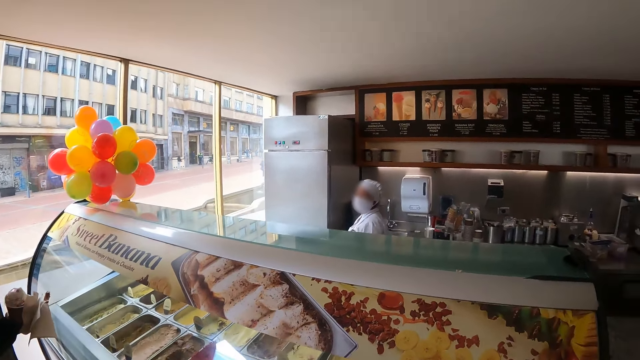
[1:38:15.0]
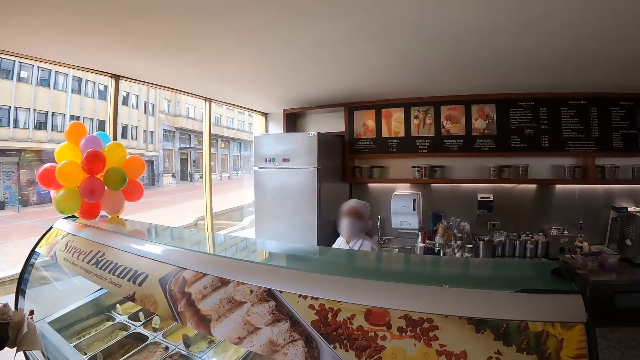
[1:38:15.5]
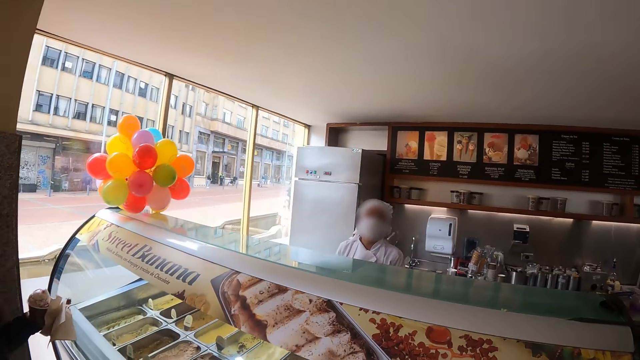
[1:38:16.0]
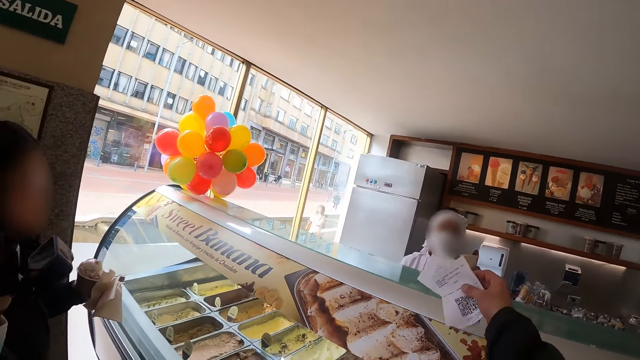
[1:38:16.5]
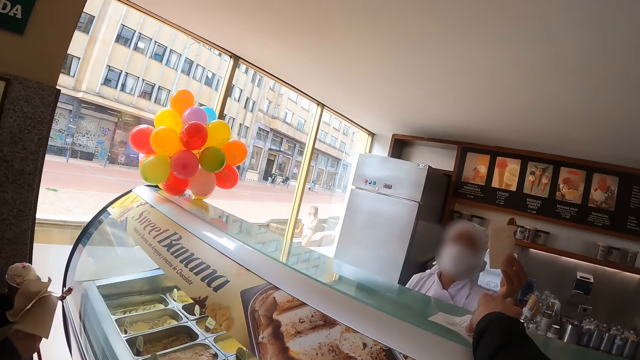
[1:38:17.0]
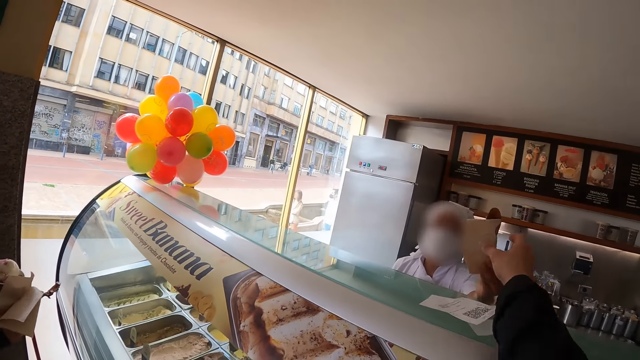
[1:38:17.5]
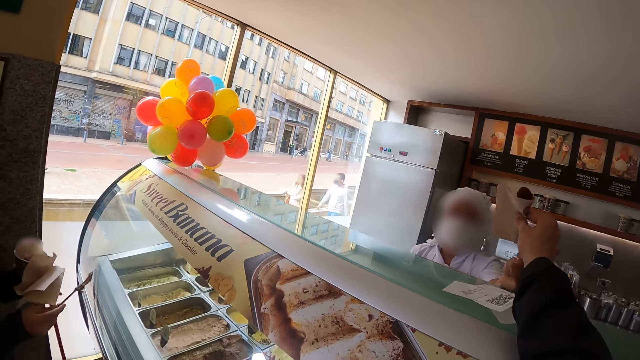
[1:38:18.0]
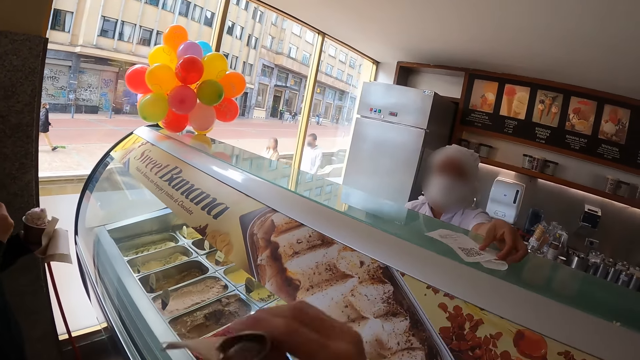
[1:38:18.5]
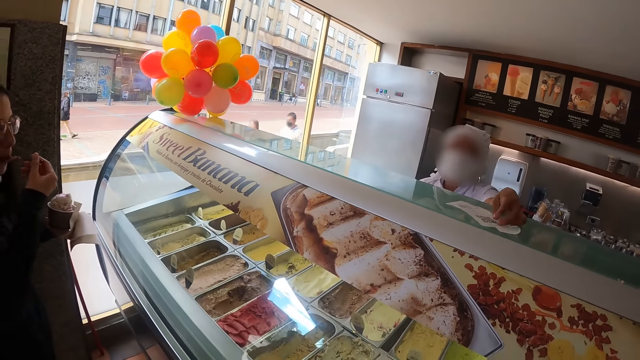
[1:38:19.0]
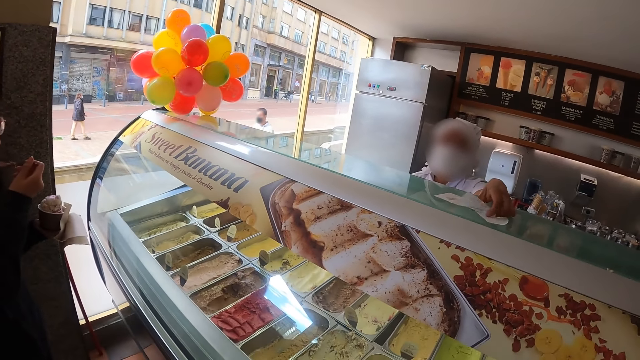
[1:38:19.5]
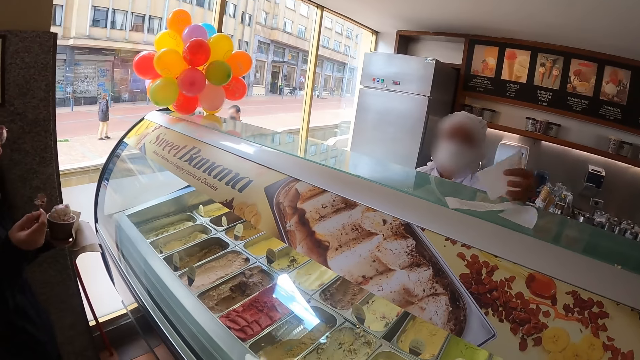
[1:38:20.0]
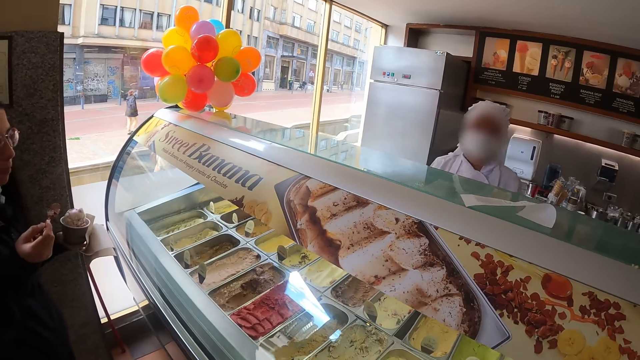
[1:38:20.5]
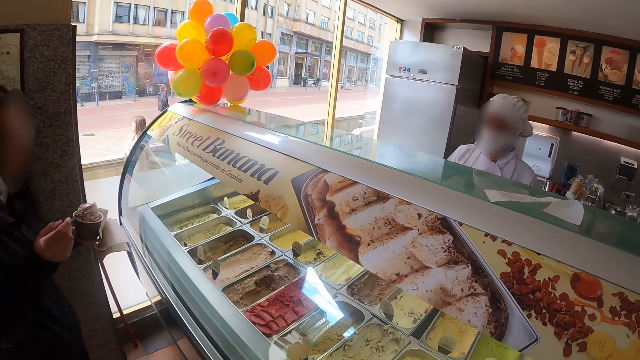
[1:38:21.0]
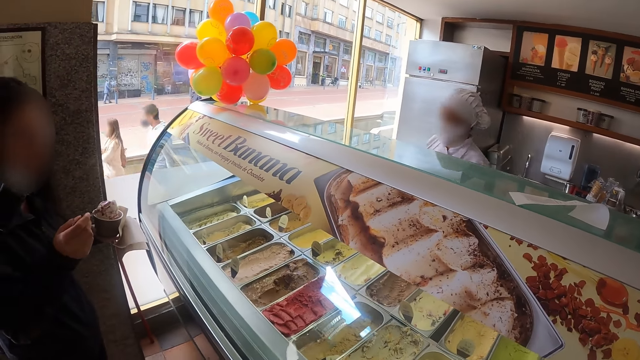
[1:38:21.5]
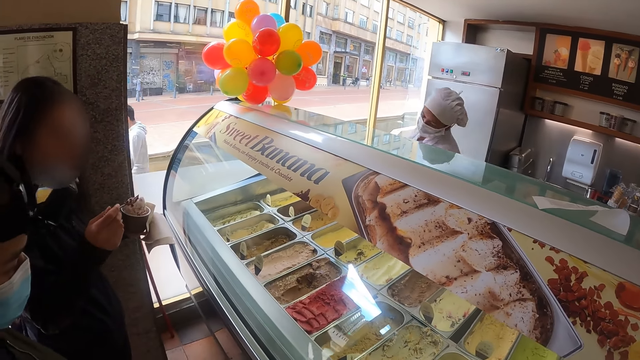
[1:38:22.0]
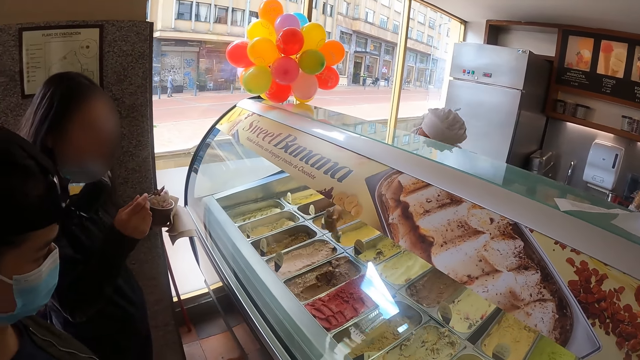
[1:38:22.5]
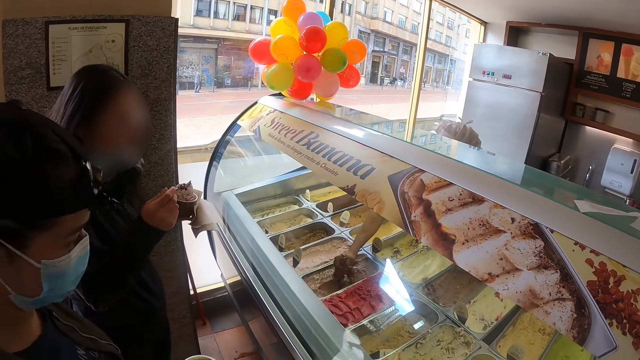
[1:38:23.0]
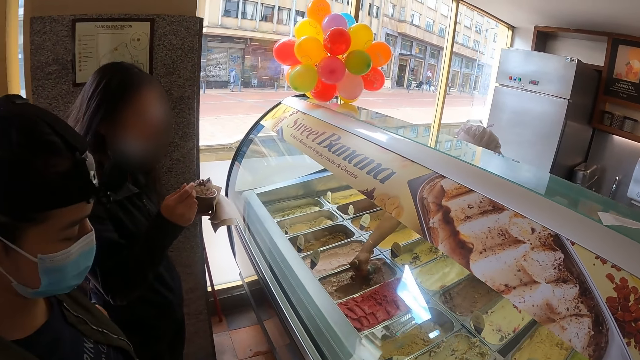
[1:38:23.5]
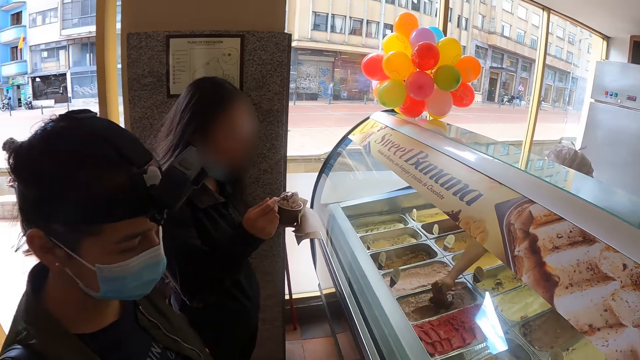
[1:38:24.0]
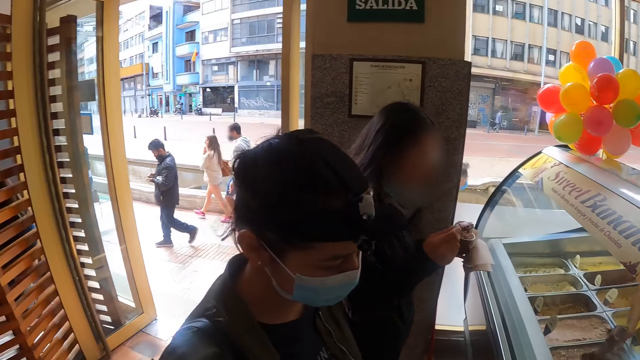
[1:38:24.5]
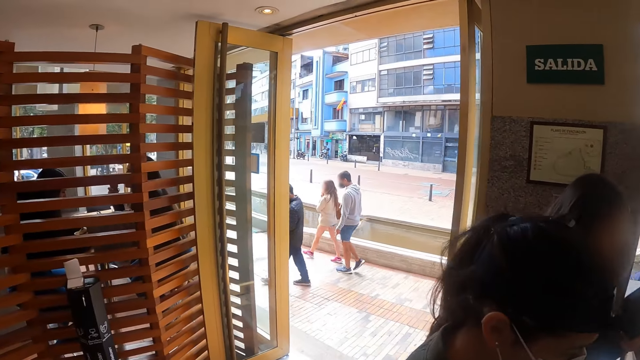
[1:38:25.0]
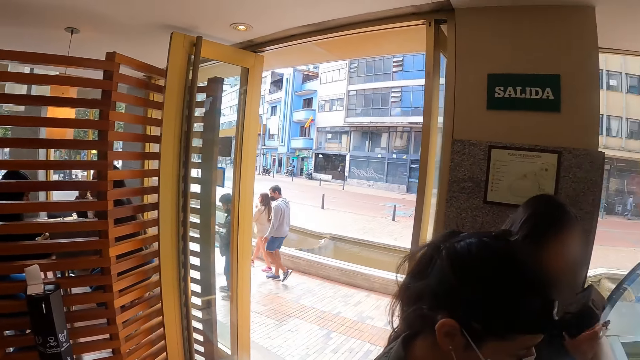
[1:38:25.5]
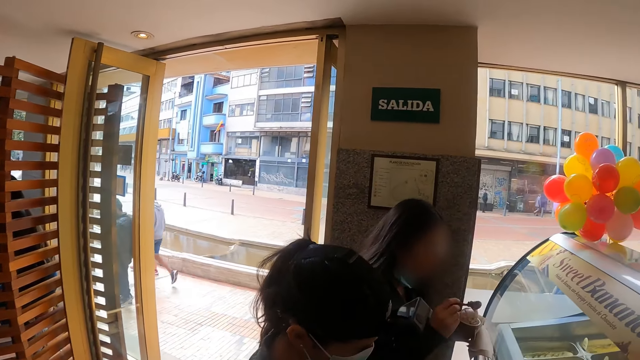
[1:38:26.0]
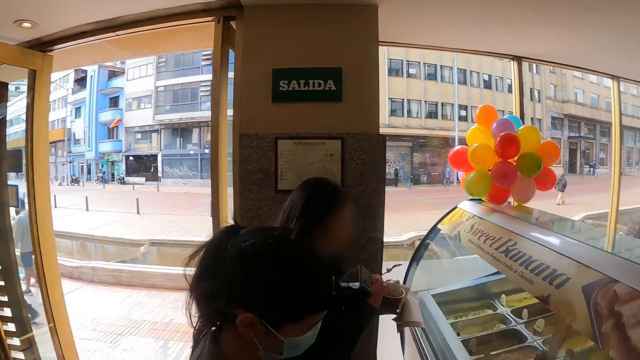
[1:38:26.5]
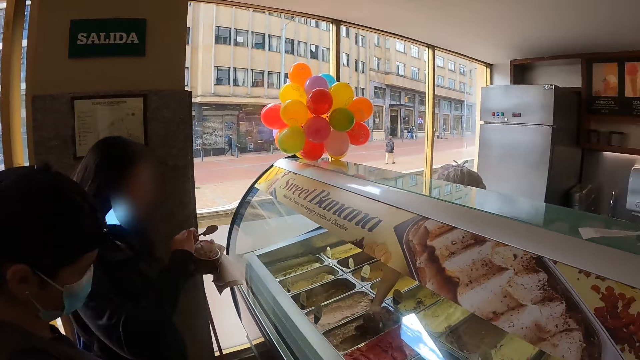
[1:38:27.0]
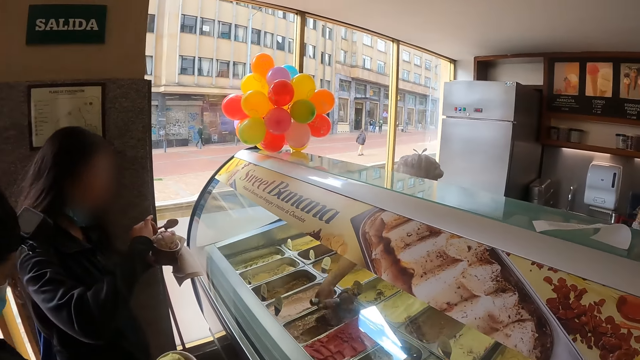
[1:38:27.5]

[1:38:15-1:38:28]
The camera wearer places his receipt on the counter. He receives a spoon from a staff. He picks up his goods. The staff picks up the receipt. The staff scoops ice cream. The camera wearer looks around the room. He looks outside the restaurant.

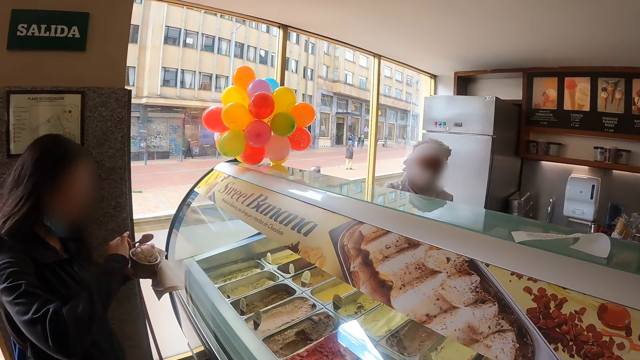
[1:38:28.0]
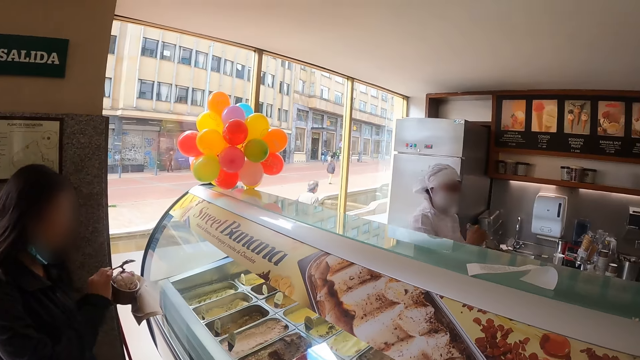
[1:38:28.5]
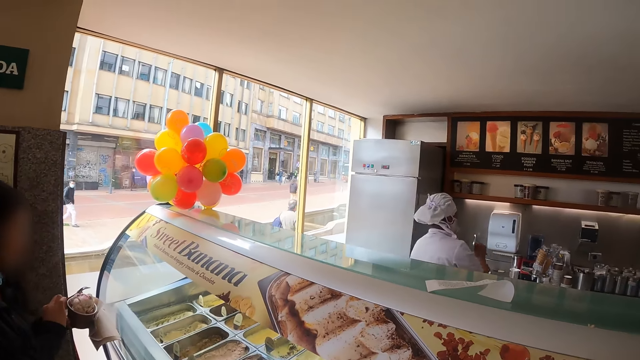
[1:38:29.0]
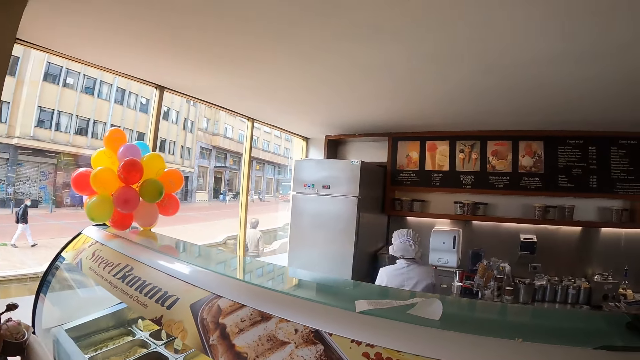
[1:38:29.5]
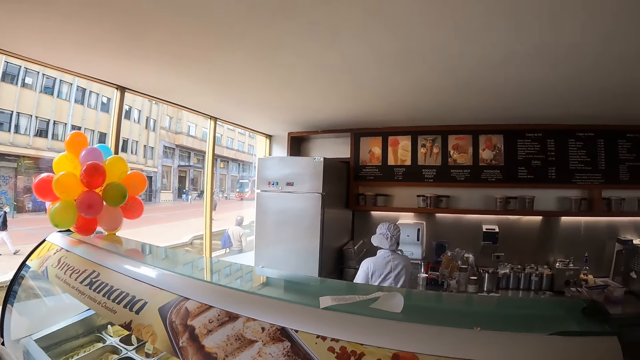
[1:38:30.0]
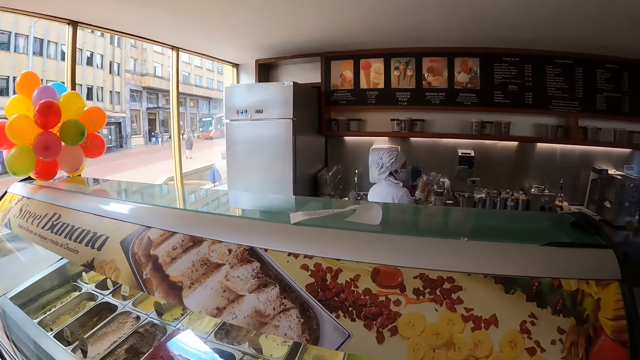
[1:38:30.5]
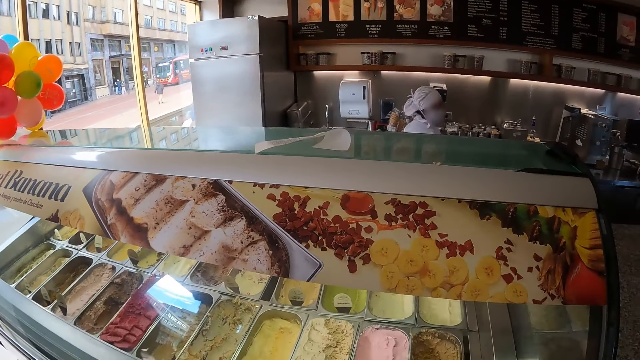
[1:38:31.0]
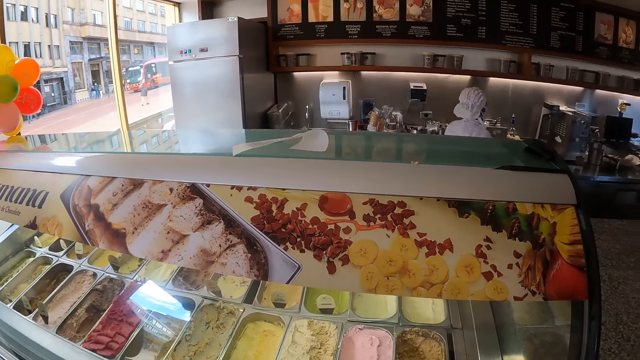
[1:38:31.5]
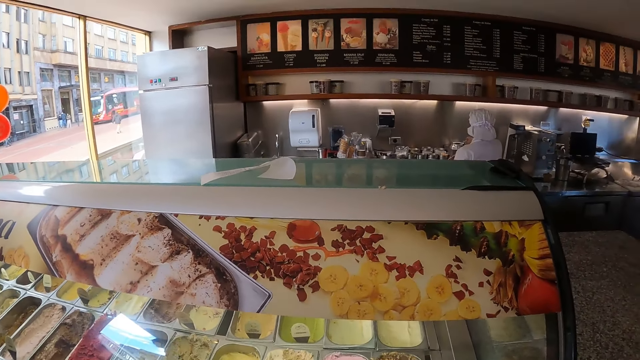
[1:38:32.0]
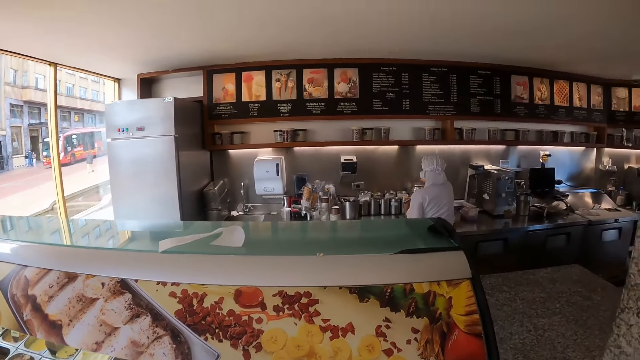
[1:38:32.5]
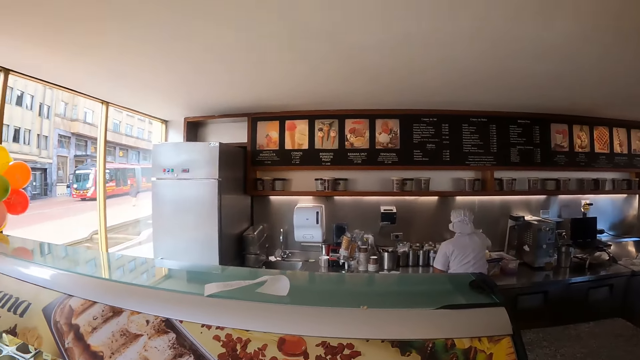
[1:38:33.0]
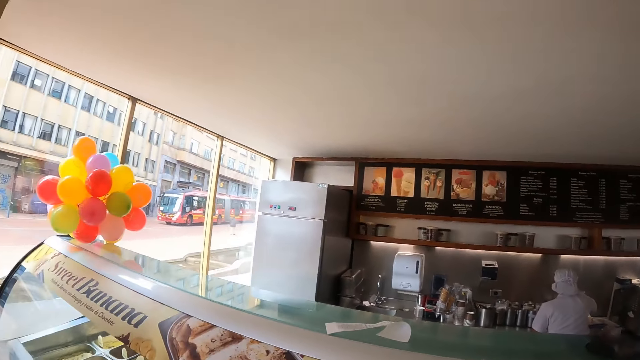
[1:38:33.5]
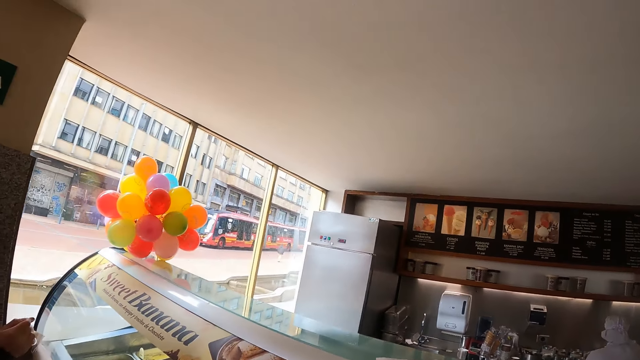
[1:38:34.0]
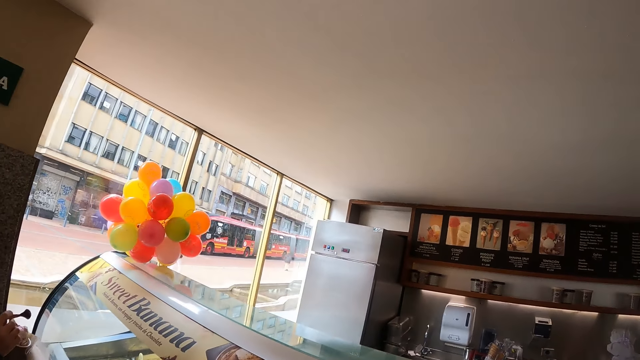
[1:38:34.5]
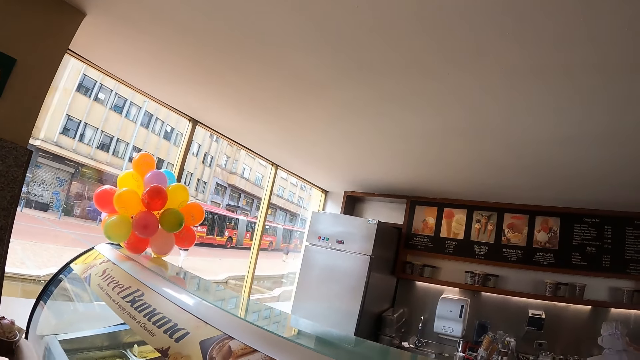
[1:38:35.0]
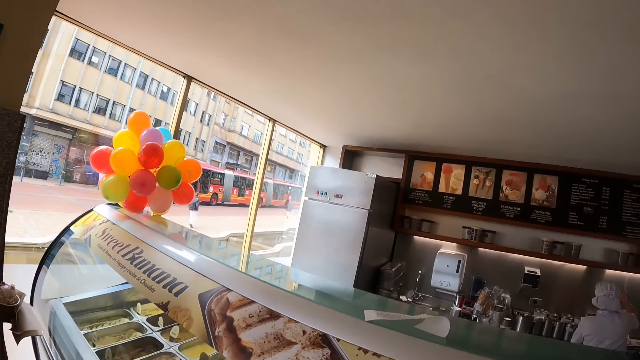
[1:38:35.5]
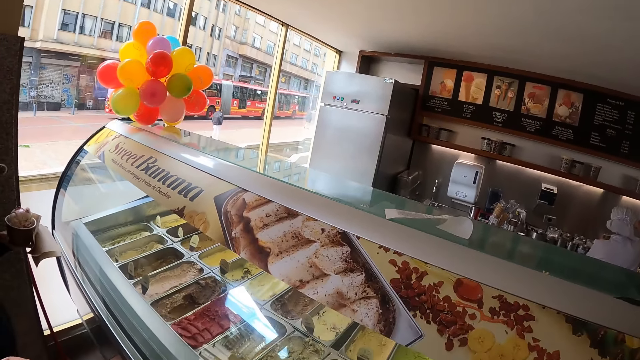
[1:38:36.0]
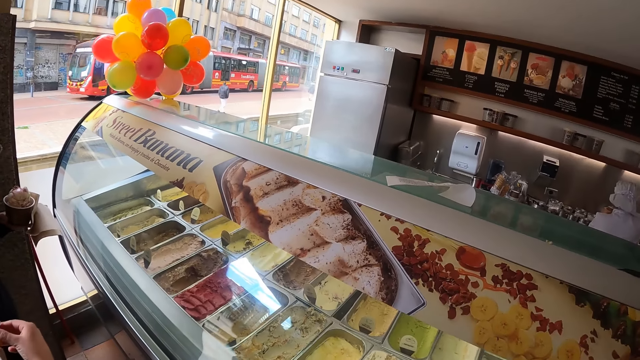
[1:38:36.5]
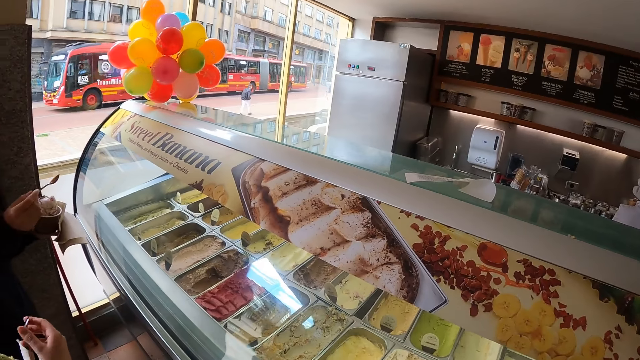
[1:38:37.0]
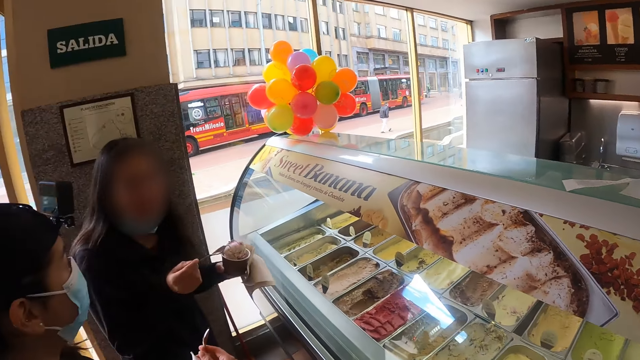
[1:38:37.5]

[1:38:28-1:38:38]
A baker walks inside the kitchen area. The baker scoops ice cream into a cup.
